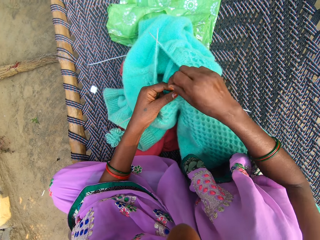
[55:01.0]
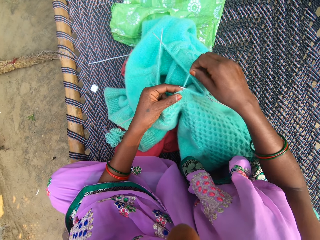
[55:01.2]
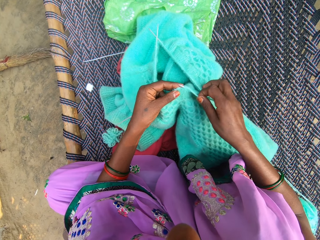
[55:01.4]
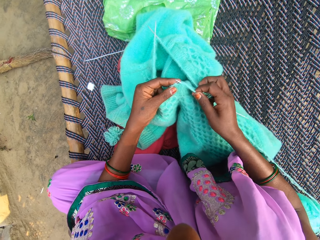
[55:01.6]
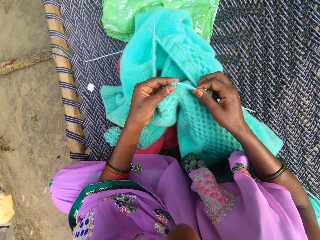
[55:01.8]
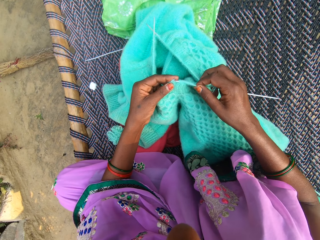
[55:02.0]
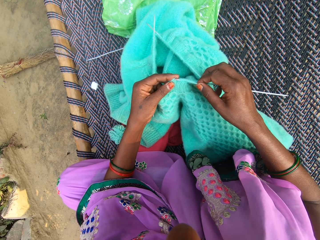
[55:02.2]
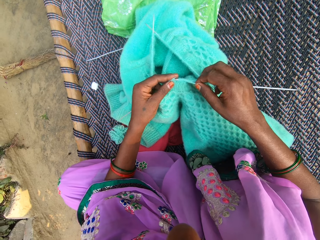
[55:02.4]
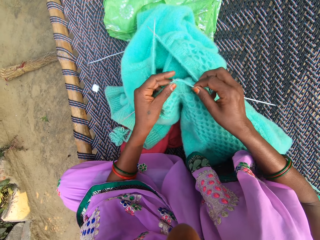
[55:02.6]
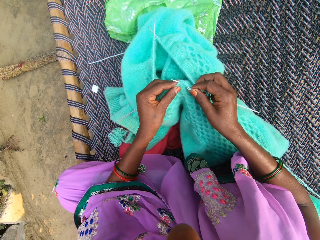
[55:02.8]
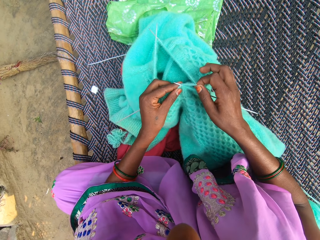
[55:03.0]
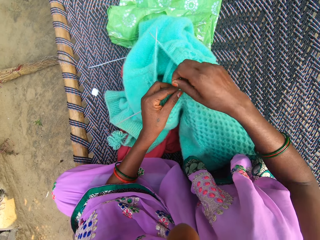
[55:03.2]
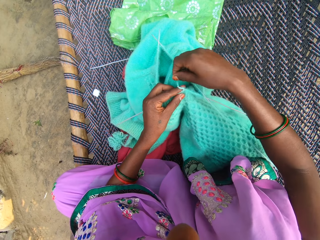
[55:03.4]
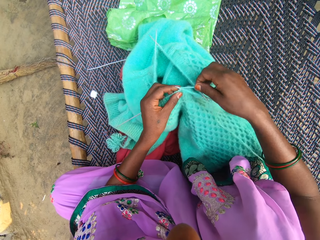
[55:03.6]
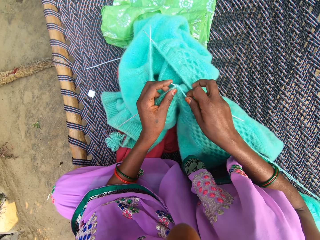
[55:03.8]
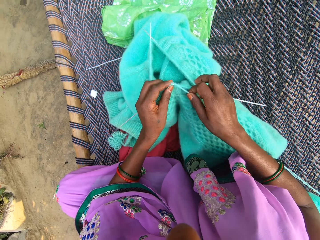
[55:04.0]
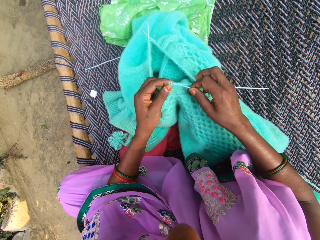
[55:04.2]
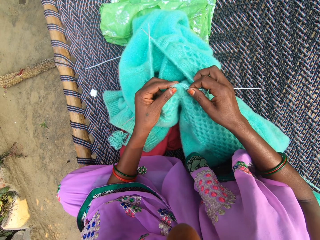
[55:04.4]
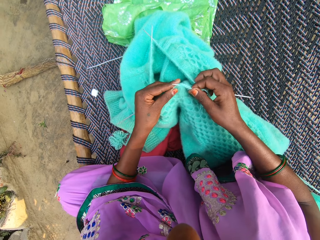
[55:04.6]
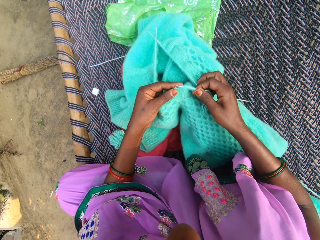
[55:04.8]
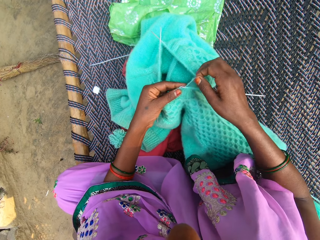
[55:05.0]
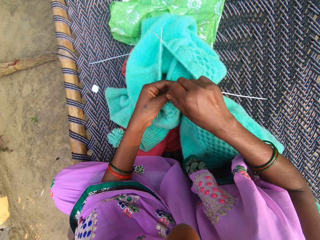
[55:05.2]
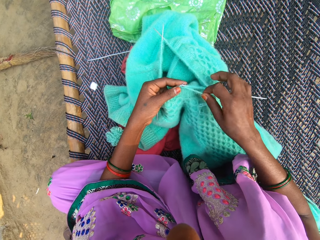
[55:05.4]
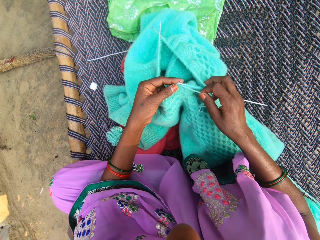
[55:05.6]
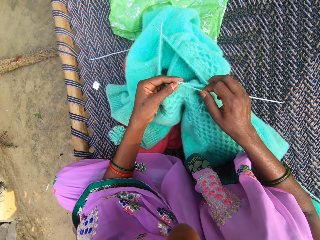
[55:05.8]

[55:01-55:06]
The camera wearer knits the cloth.

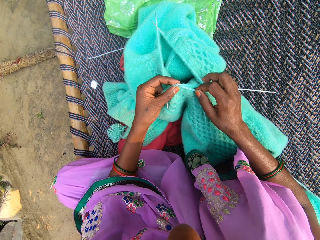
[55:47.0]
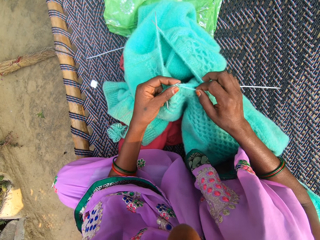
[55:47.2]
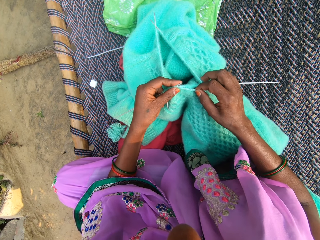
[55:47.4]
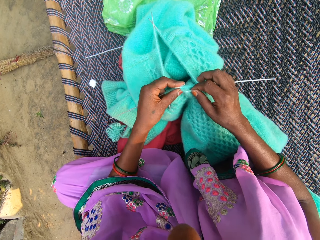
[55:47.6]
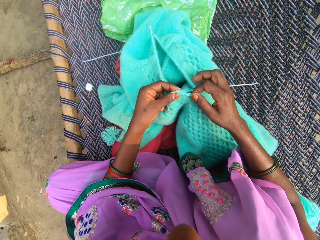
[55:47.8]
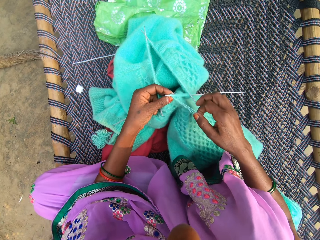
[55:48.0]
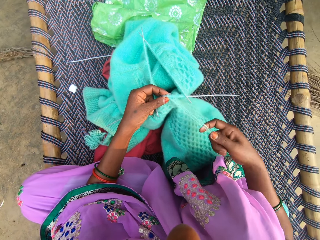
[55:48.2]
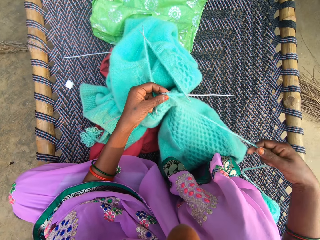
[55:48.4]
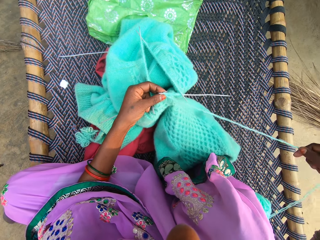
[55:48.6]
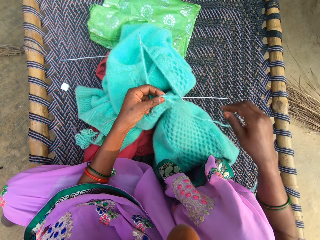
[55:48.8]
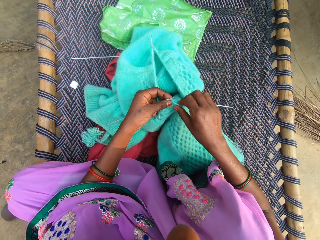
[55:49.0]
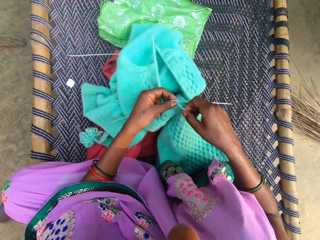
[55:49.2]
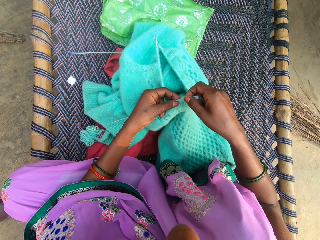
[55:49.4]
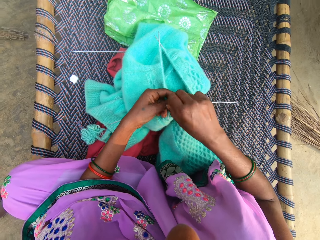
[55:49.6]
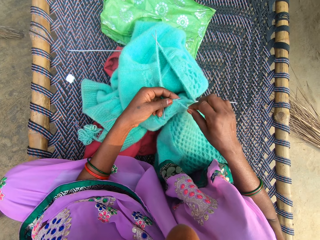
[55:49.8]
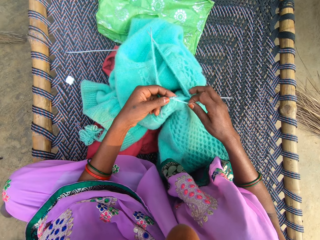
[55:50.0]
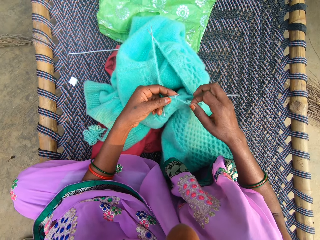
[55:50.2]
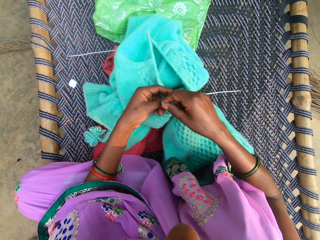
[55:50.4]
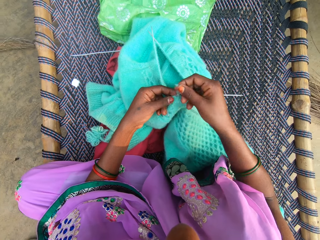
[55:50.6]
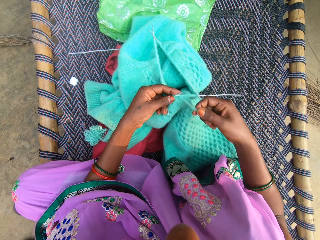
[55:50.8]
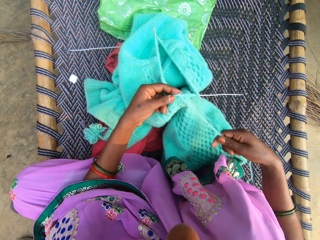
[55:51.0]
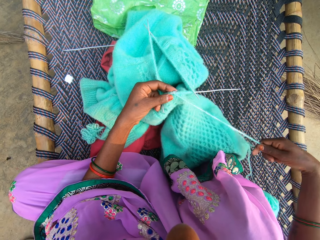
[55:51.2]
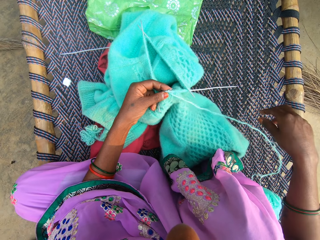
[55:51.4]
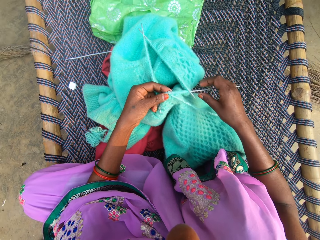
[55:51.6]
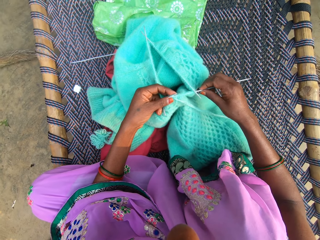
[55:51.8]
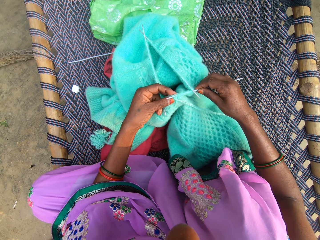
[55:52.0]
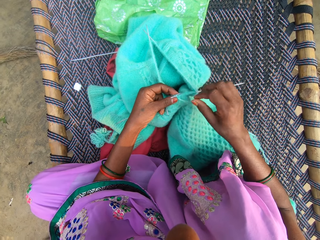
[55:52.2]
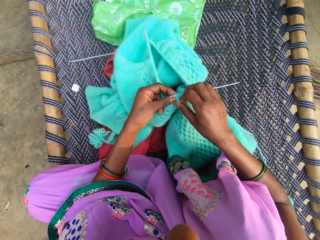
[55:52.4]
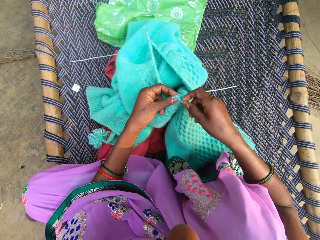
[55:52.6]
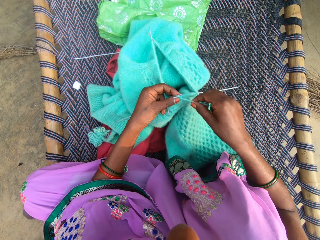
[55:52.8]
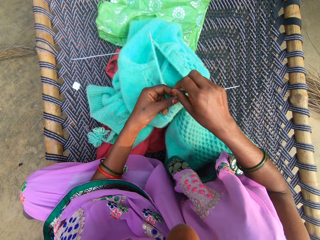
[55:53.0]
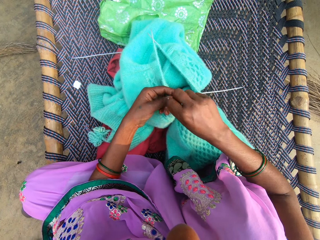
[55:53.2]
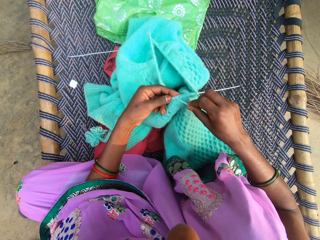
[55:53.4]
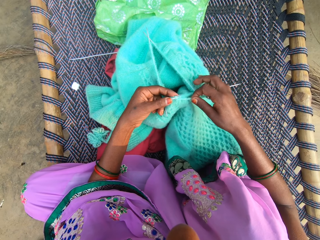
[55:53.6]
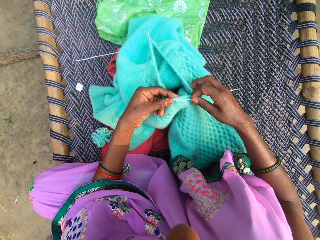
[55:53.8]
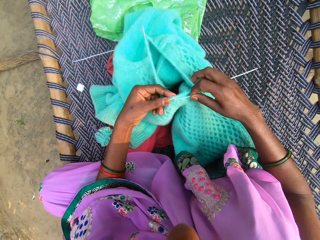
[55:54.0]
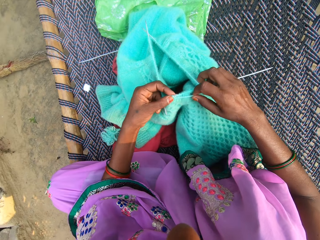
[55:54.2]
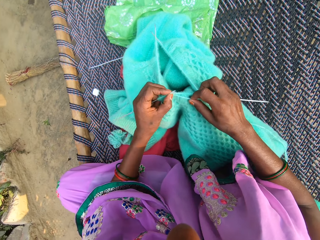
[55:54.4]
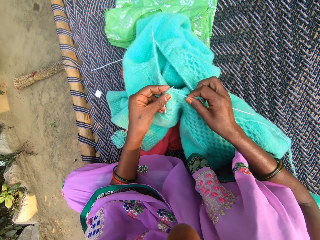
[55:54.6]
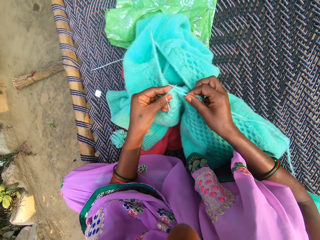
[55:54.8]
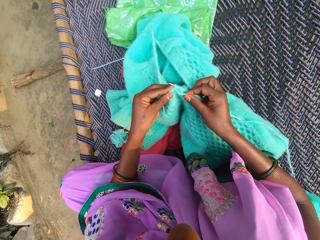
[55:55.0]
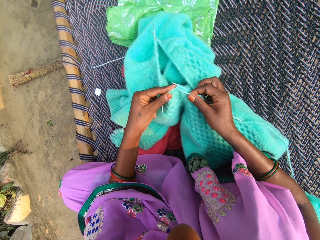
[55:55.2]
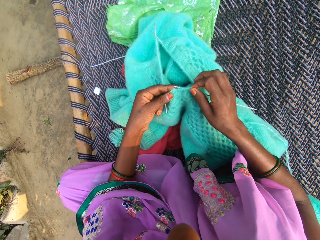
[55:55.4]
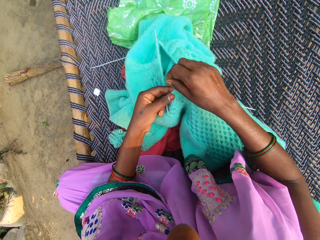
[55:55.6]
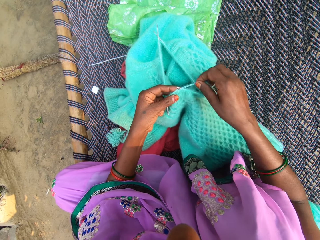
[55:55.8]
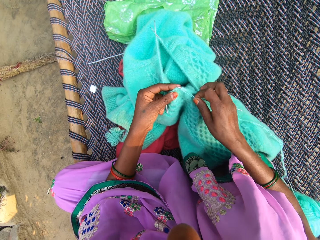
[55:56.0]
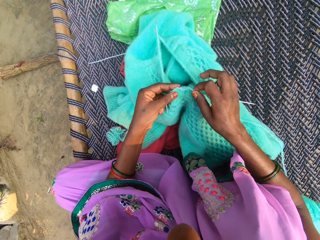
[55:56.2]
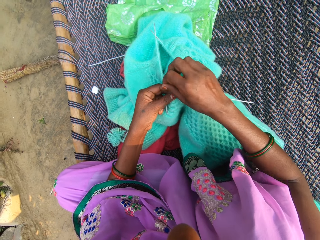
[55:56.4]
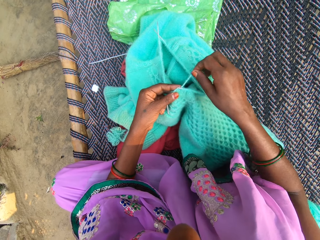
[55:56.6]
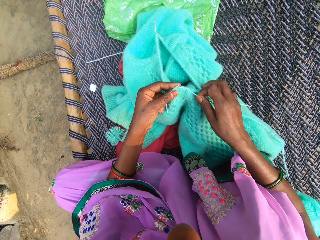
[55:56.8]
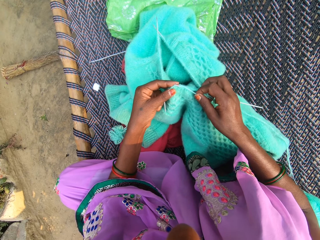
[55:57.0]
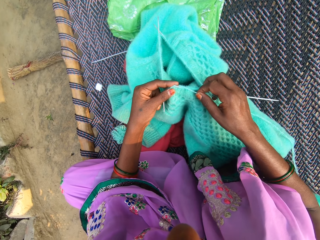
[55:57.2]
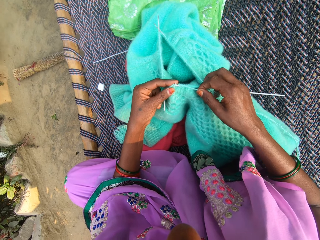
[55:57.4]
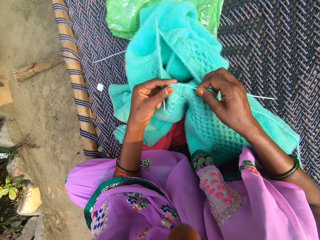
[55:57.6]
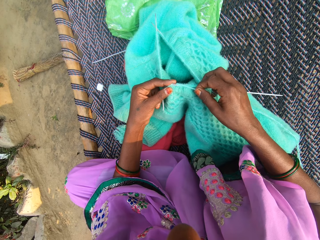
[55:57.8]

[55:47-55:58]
The camera wearer pulls the thread. They knit the cloth.

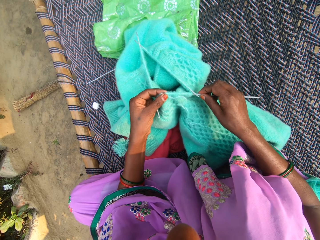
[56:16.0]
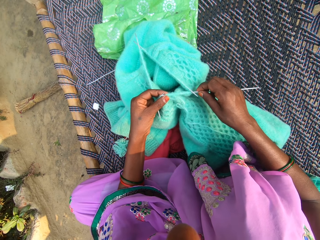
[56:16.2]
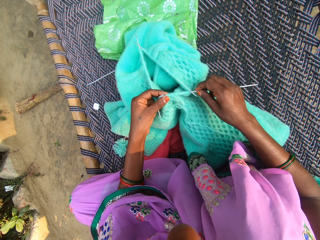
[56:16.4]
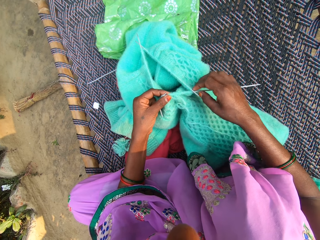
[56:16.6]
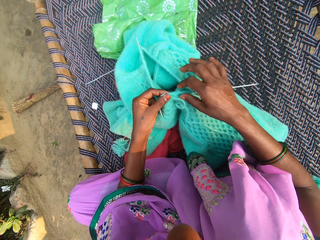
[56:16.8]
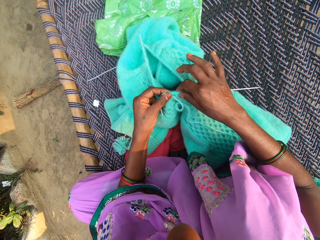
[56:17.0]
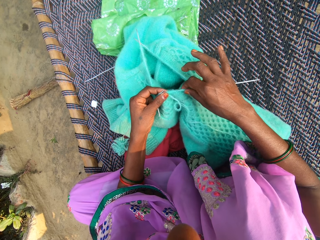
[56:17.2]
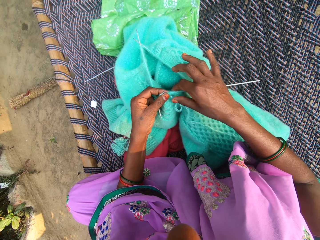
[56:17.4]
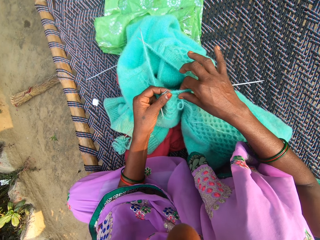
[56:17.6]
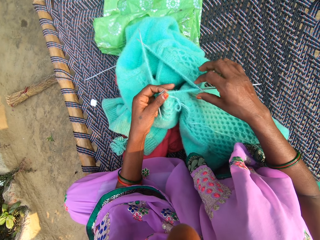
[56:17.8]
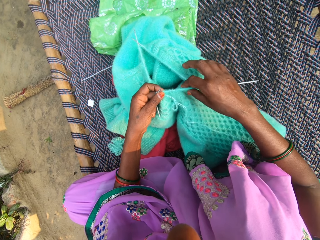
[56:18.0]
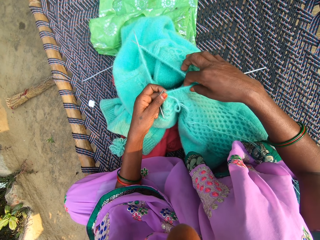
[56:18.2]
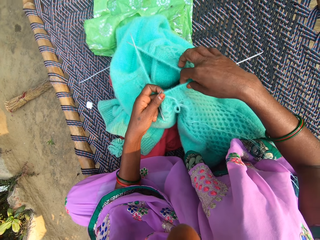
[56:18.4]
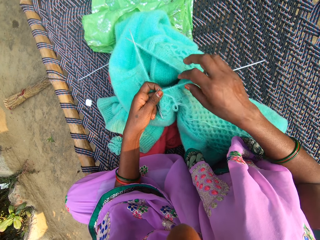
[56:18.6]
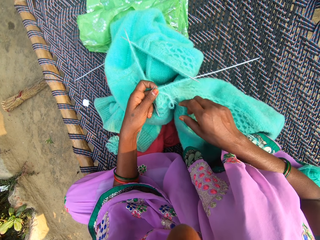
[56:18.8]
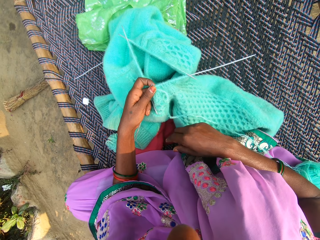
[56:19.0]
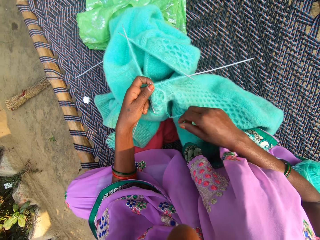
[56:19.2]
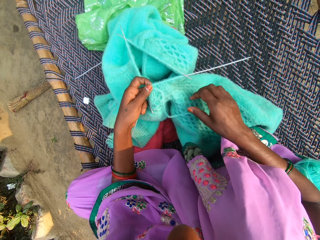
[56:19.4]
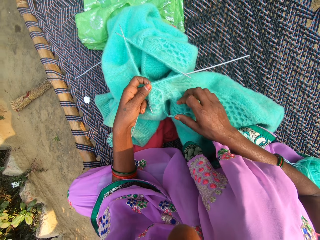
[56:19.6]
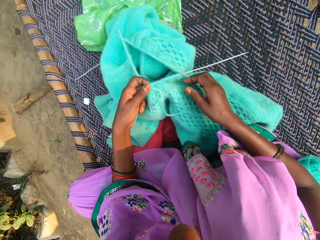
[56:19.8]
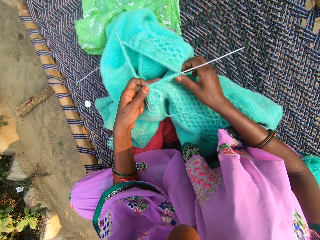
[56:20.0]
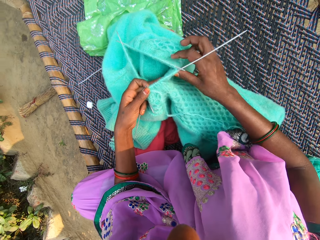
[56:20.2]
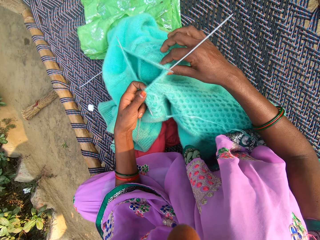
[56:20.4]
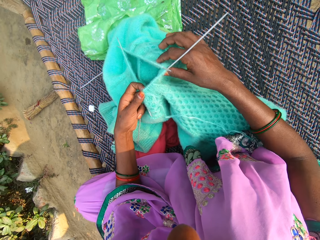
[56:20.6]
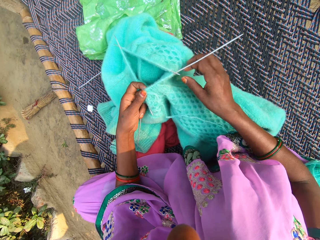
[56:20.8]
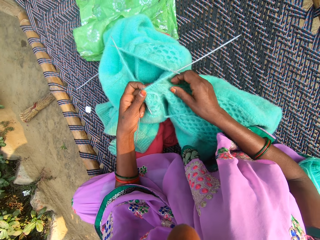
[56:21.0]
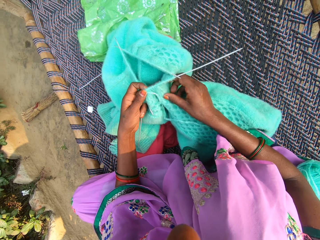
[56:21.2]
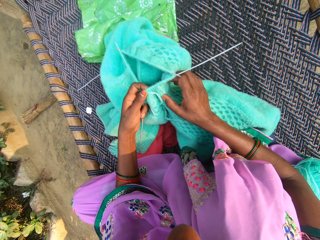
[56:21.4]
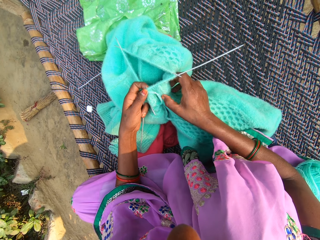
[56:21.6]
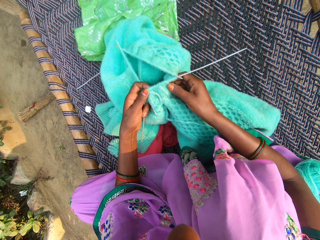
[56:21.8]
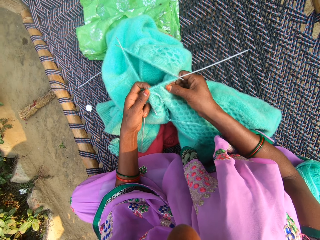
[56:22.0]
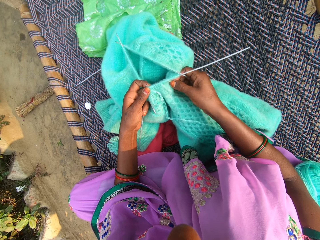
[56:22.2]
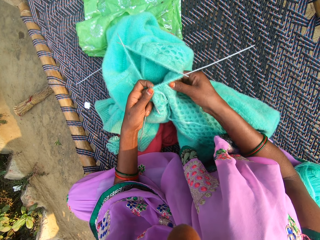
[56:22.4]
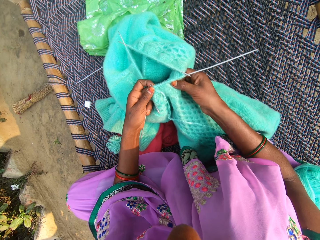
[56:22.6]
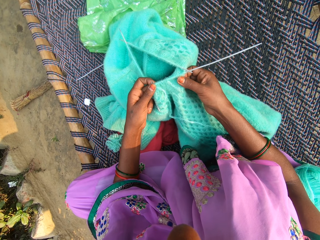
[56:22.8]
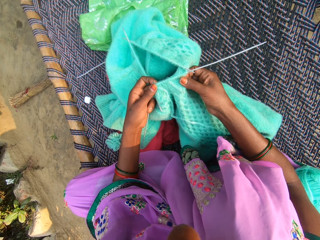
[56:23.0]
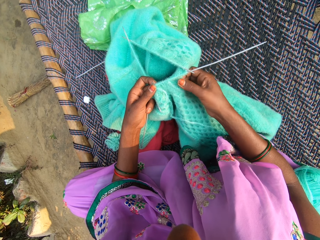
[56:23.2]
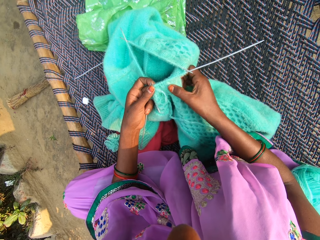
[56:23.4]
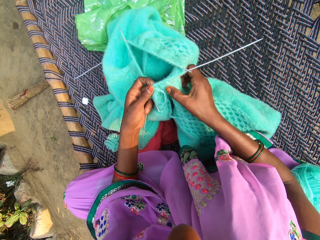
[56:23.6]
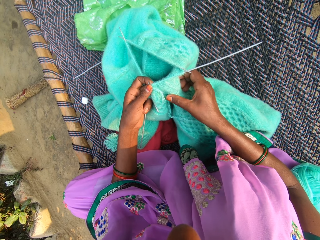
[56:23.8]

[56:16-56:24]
The camera wearer adjusts the cloth.
